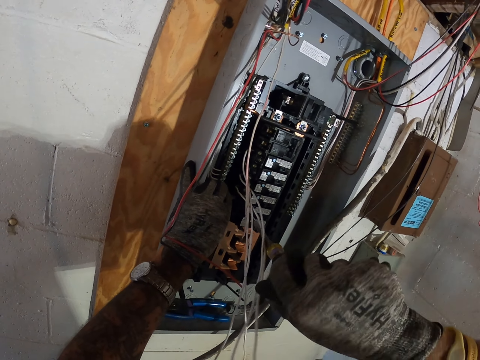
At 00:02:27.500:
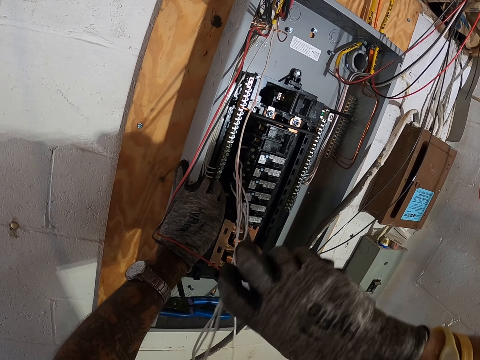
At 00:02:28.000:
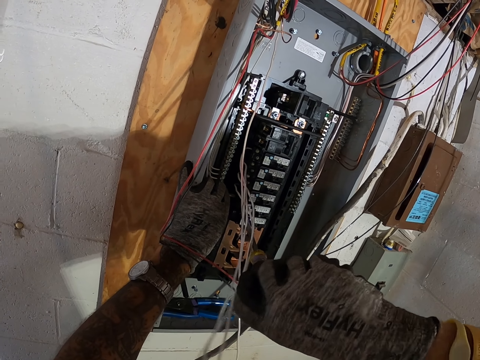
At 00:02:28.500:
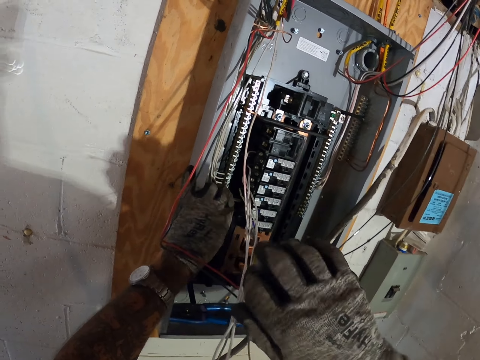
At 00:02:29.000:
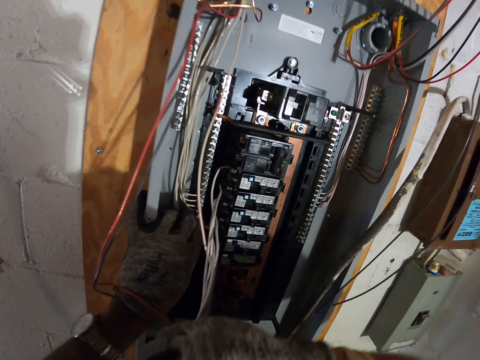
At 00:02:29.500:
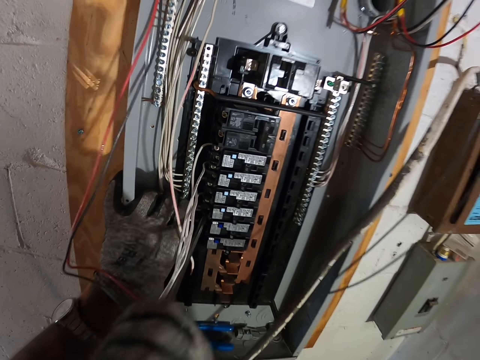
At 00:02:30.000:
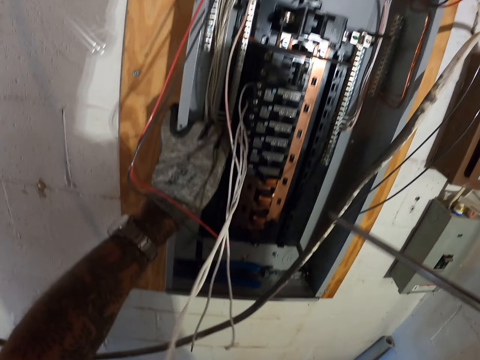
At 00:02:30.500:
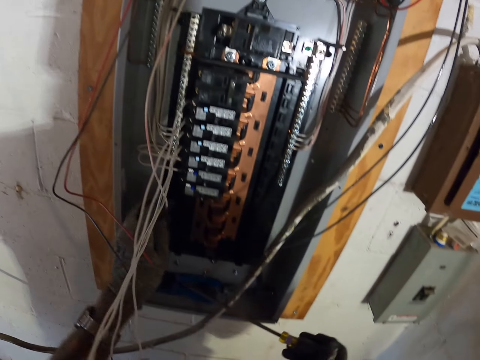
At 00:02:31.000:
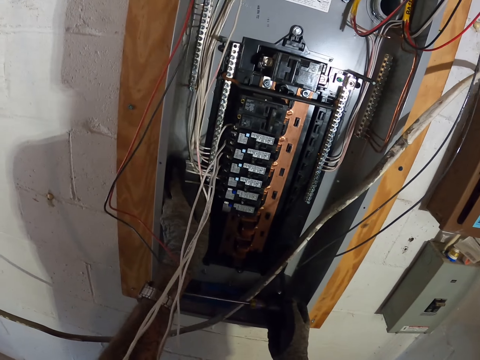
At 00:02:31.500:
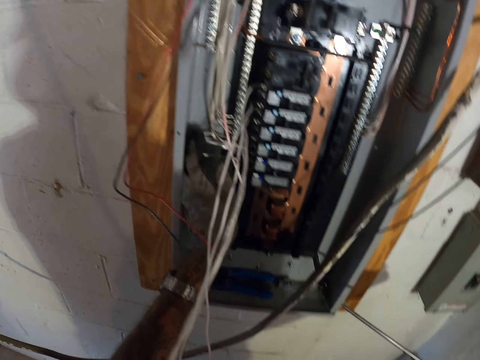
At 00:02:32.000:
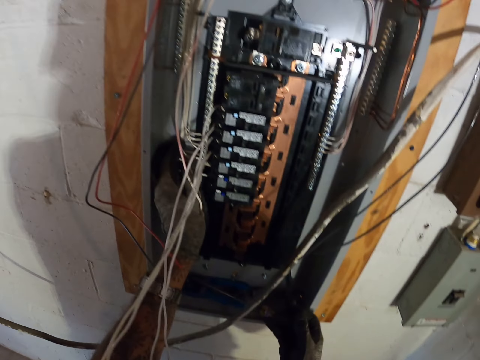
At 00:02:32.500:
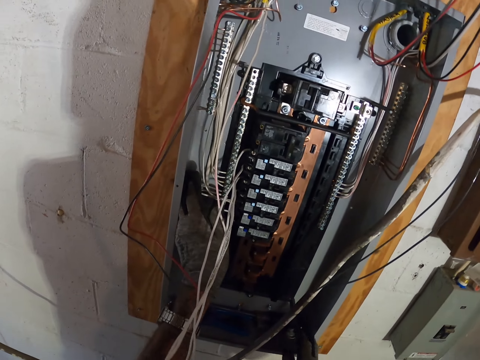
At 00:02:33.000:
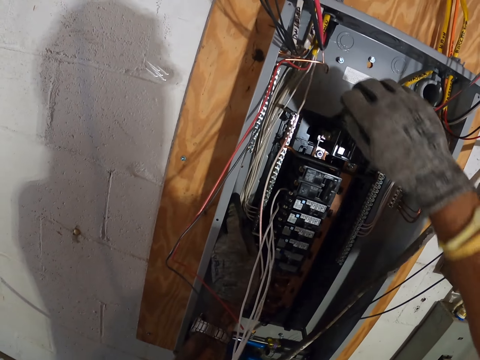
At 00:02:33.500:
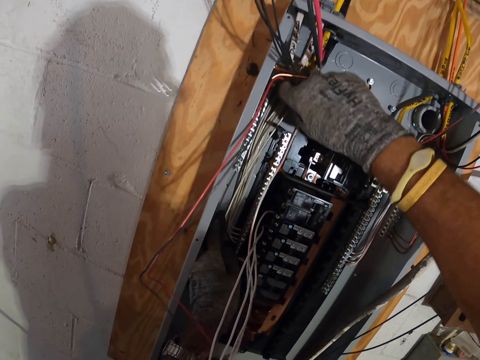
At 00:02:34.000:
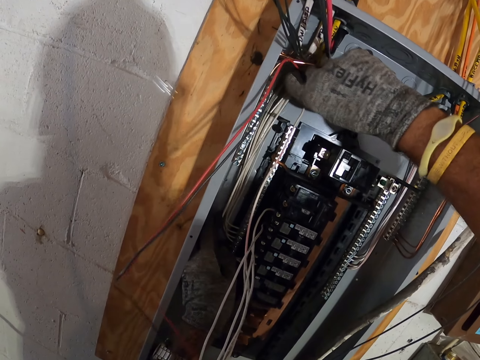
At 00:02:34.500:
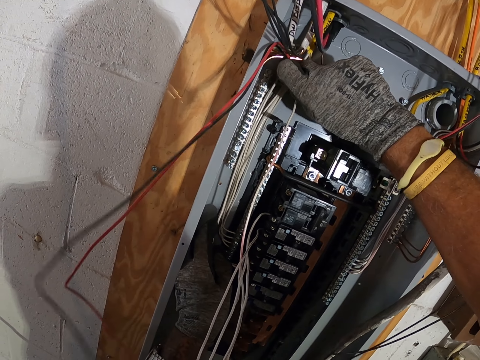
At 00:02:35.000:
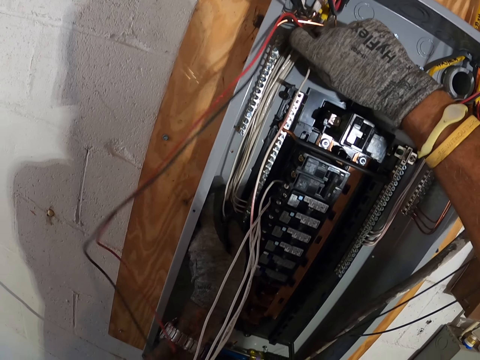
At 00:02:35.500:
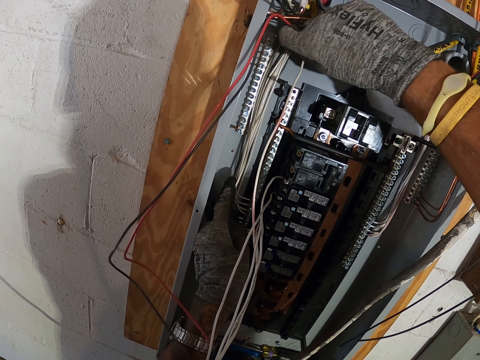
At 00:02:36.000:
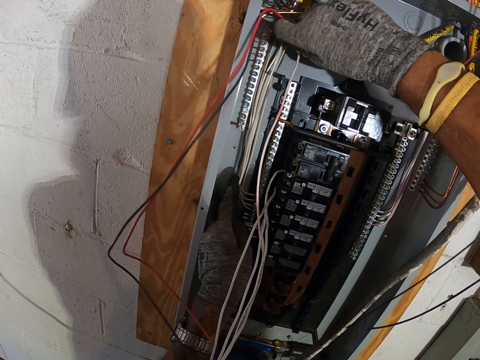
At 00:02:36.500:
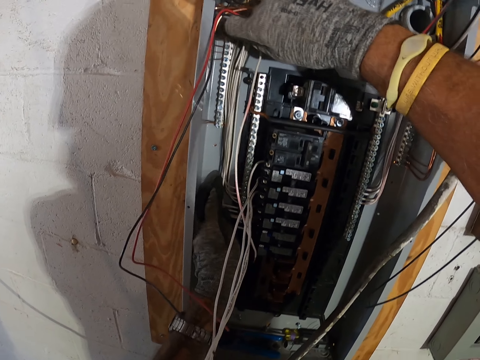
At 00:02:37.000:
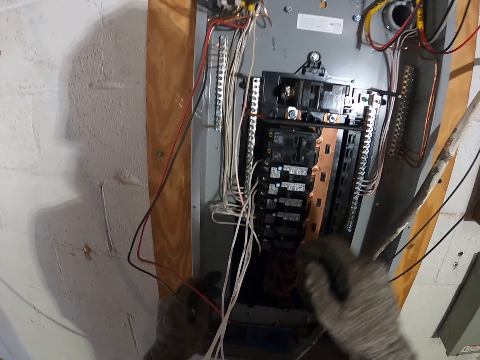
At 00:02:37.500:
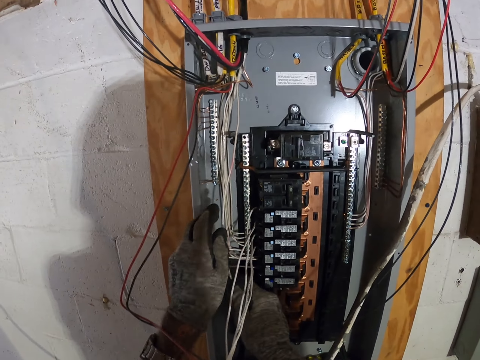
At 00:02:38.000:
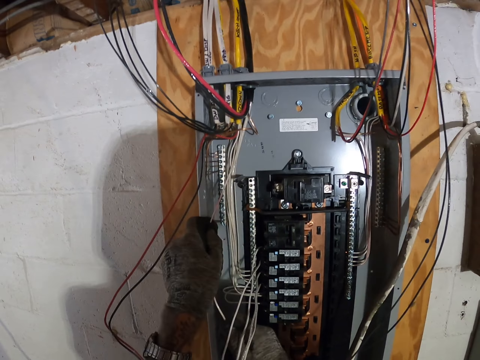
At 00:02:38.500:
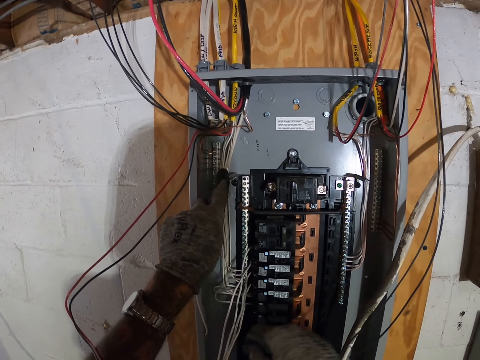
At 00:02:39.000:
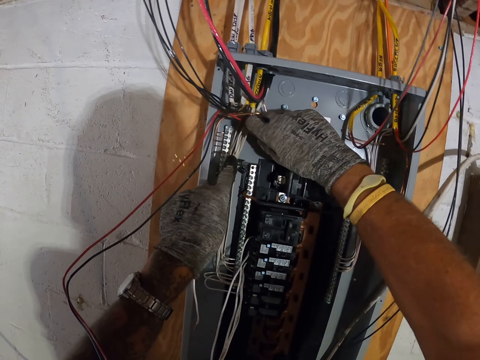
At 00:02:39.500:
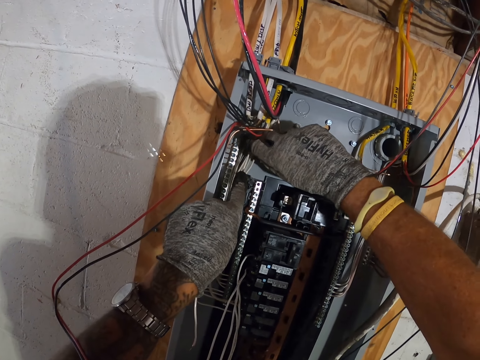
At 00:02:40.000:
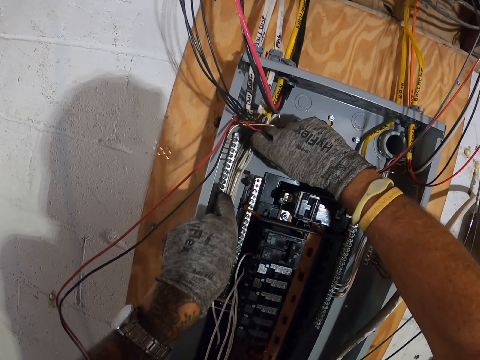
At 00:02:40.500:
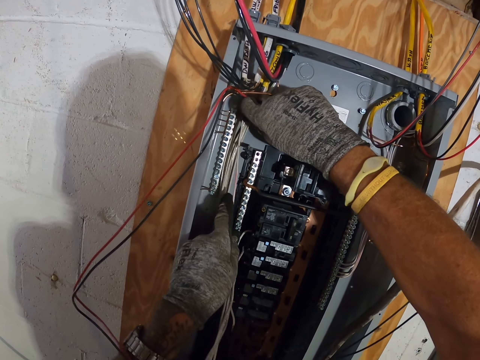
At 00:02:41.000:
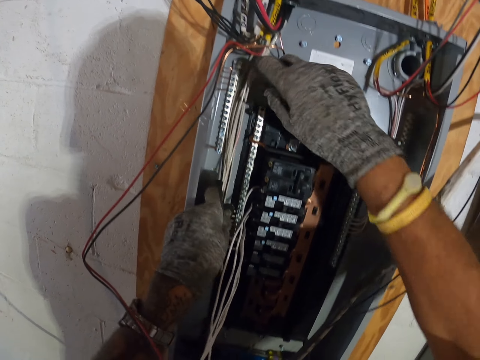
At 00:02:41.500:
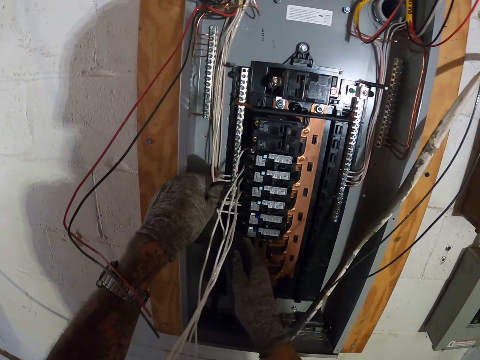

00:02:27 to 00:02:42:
The camera wearer puts the screwdriver in the meter box. They fix the electric box panel. They pick up a white cable.

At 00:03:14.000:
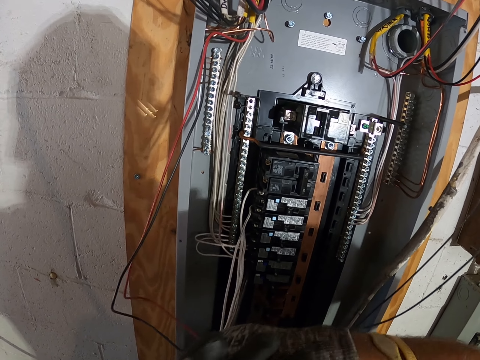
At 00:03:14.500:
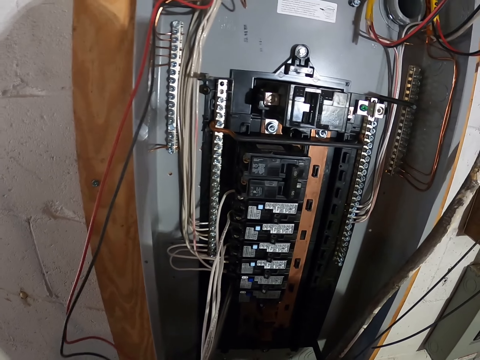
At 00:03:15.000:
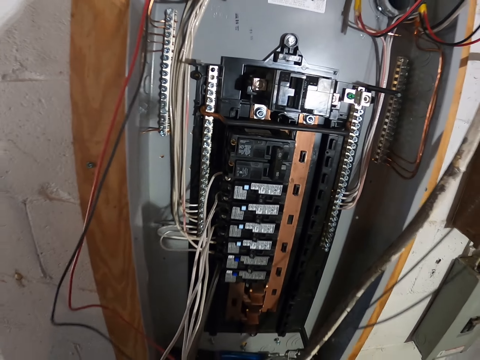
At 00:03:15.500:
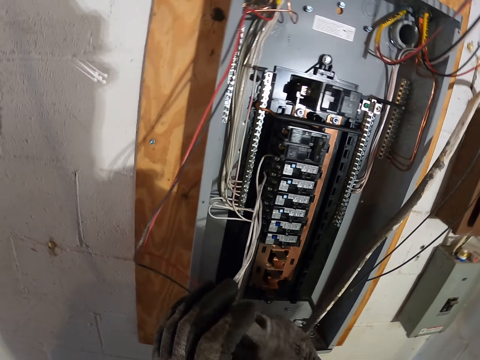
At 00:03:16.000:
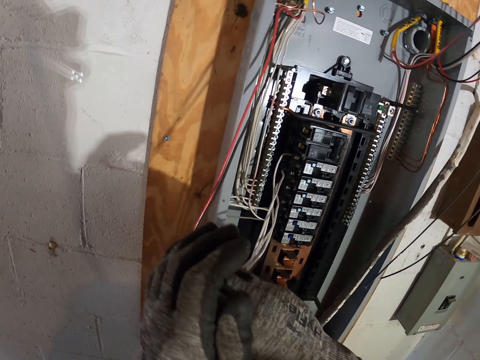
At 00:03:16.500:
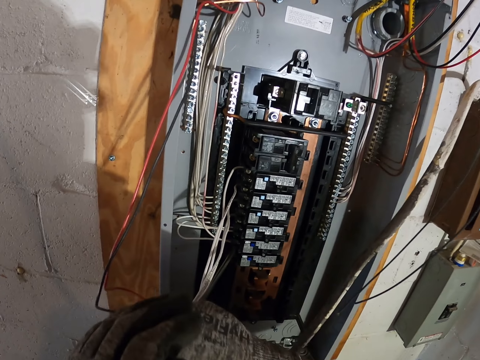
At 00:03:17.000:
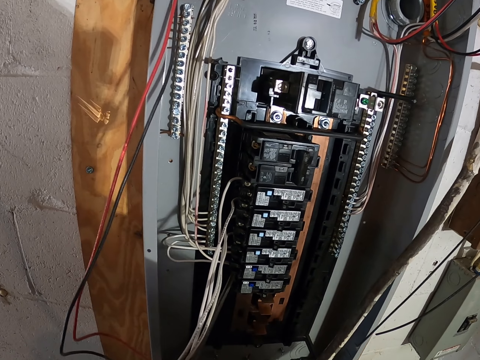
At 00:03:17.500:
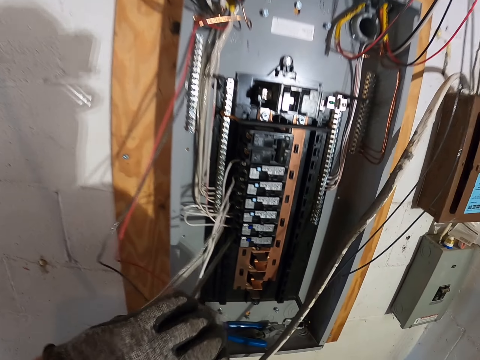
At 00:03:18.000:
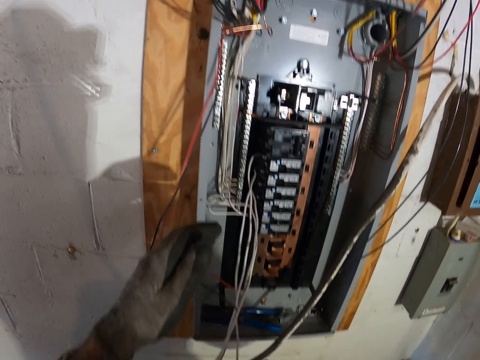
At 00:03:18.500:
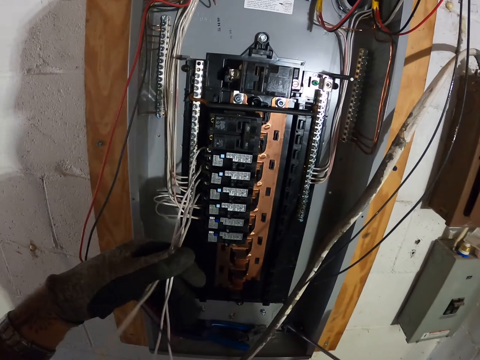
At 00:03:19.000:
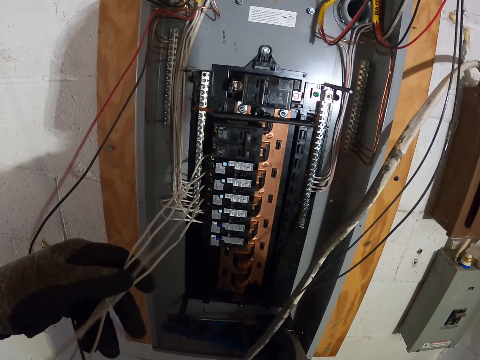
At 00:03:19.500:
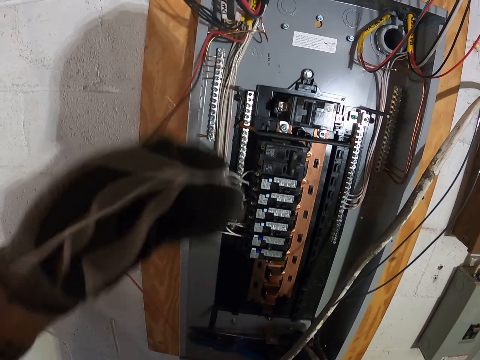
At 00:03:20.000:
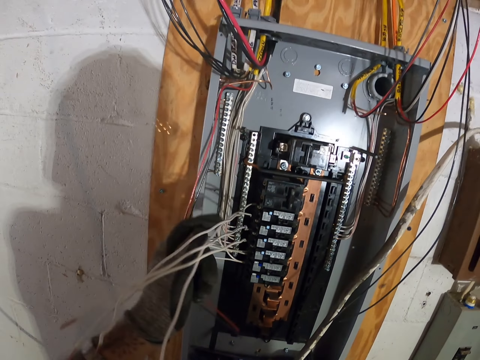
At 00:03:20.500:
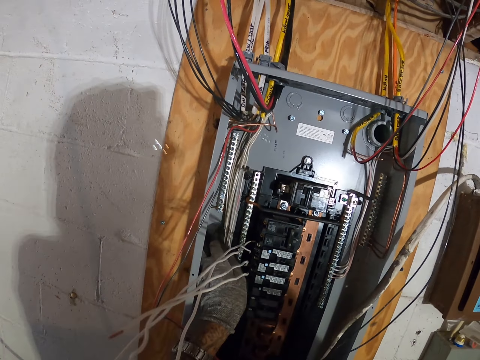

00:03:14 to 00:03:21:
The camera wearer fixes the electric box panel.

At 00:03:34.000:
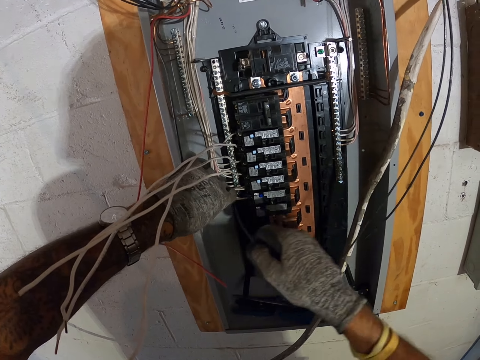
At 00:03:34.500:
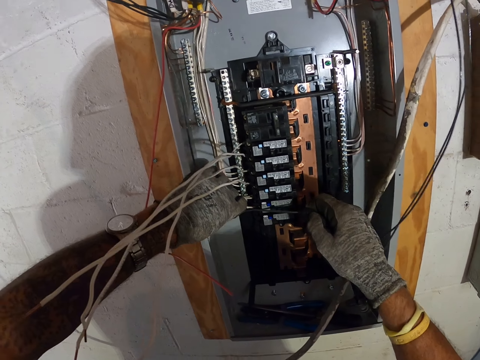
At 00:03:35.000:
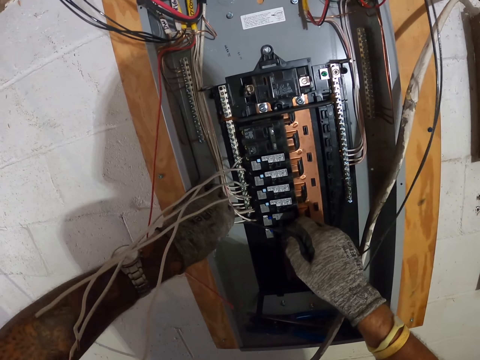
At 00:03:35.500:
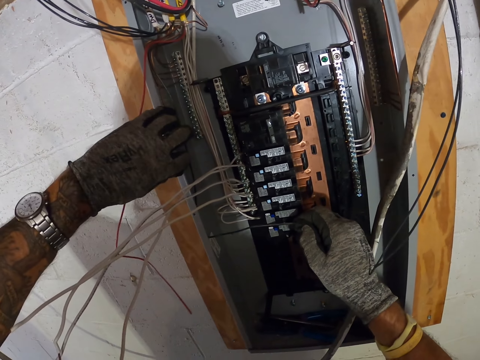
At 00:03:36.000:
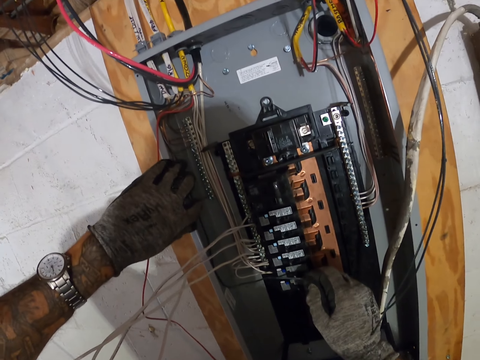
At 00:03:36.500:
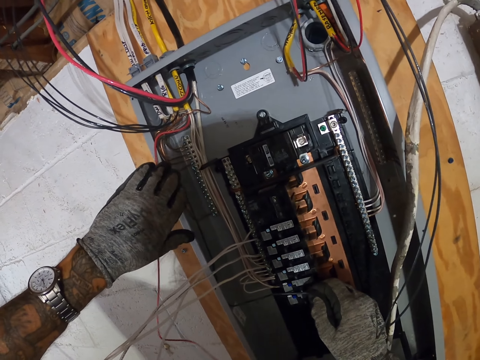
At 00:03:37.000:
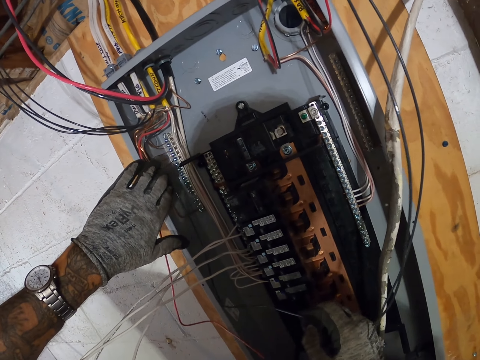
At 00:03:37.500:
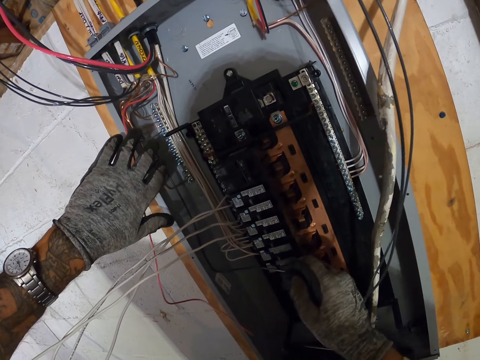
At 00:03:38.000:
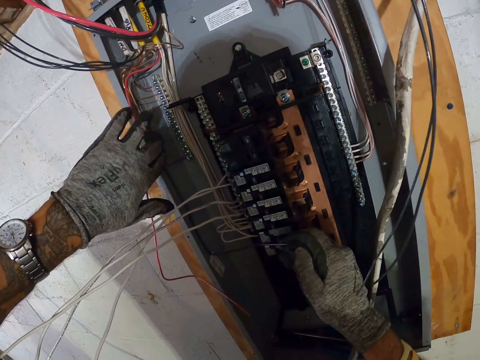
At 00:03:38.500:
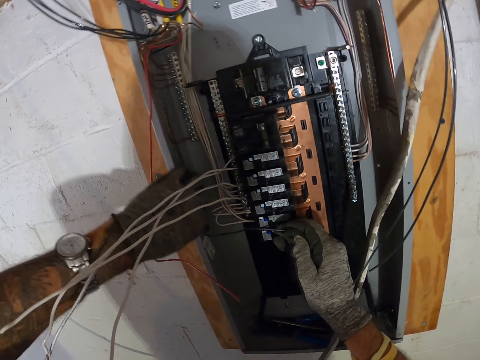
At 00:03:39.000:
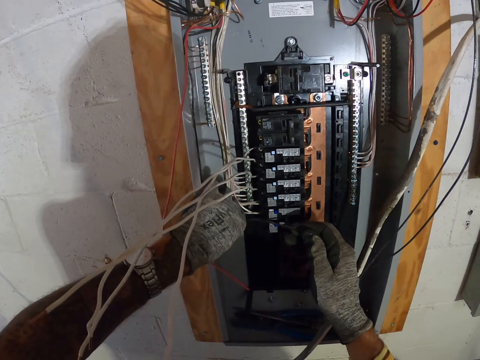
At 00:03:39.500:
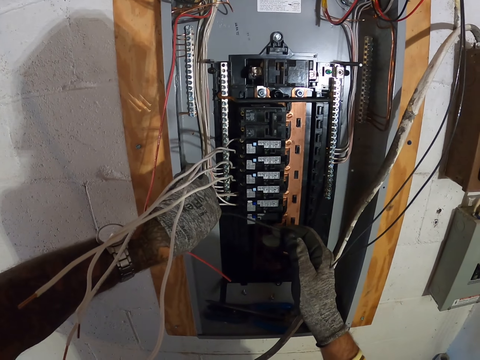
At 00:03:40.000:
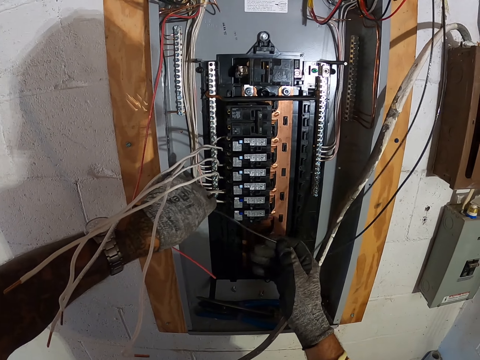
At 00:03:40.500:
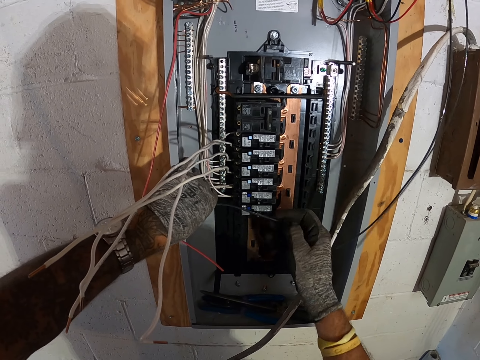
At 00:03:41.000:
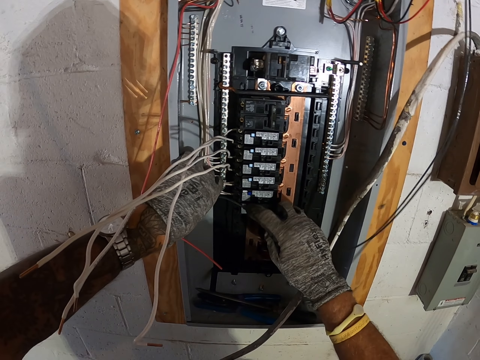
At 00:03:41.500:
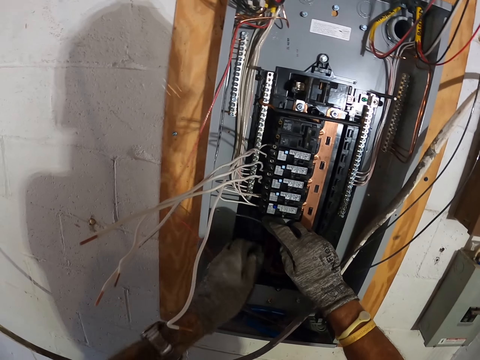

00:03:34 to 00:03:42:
The camera wearer picks up a black cable.
